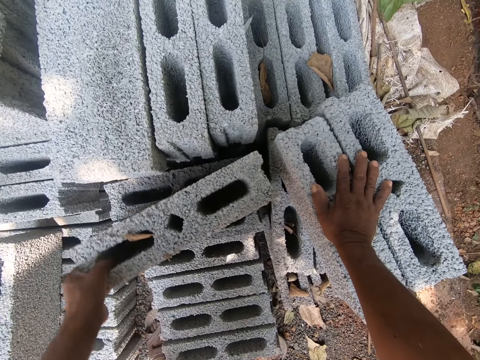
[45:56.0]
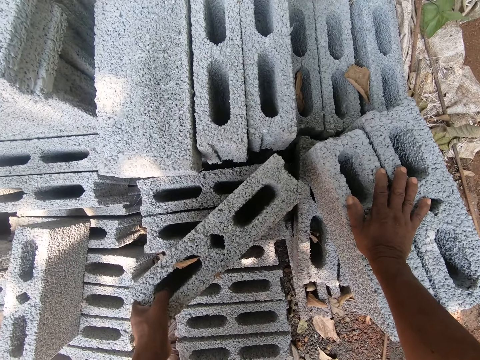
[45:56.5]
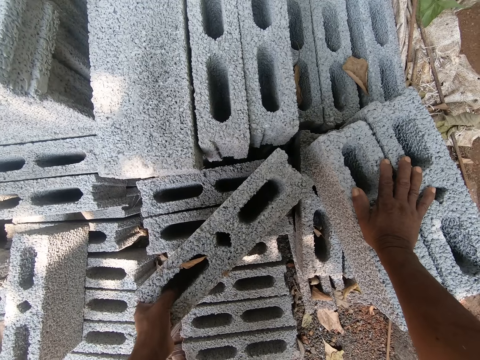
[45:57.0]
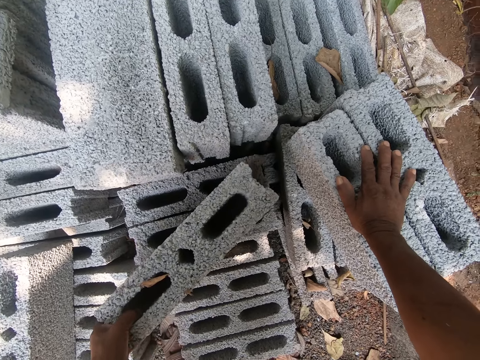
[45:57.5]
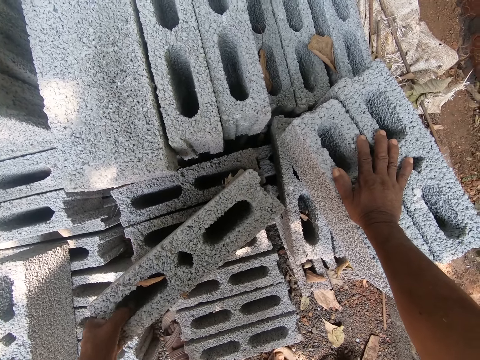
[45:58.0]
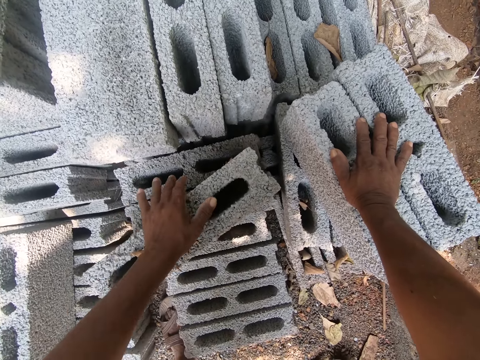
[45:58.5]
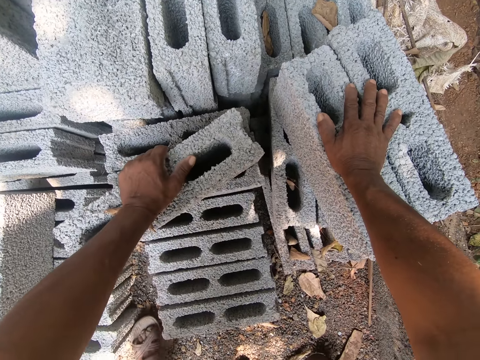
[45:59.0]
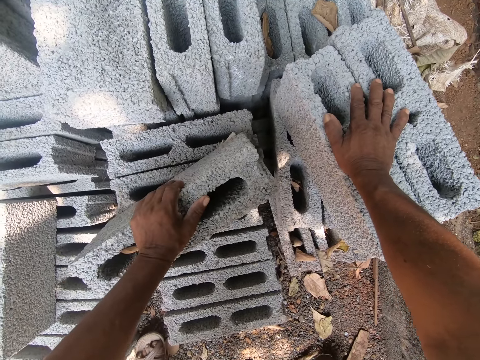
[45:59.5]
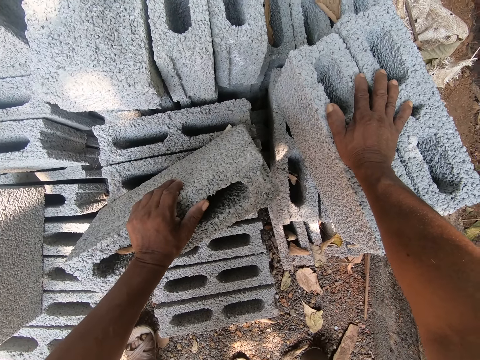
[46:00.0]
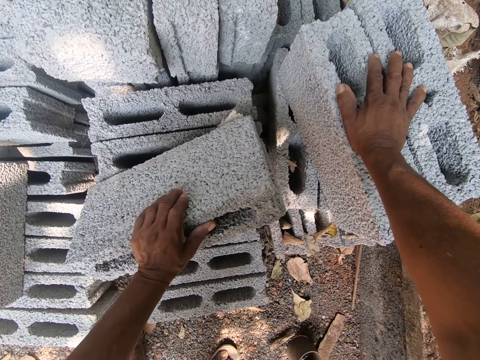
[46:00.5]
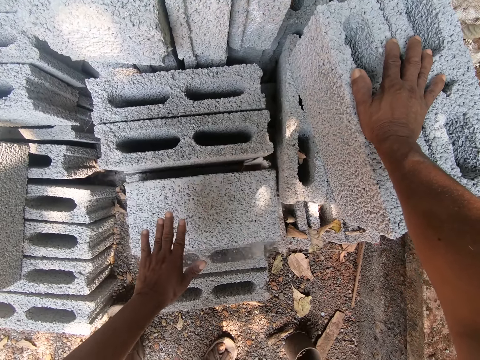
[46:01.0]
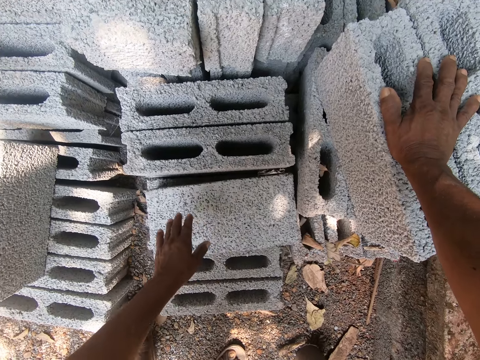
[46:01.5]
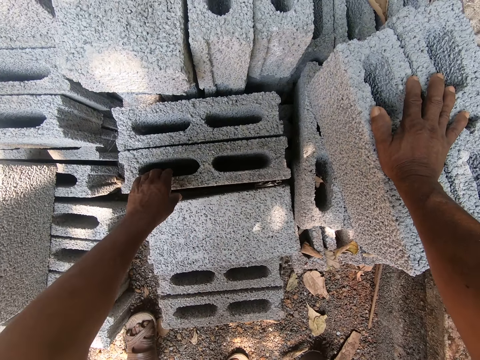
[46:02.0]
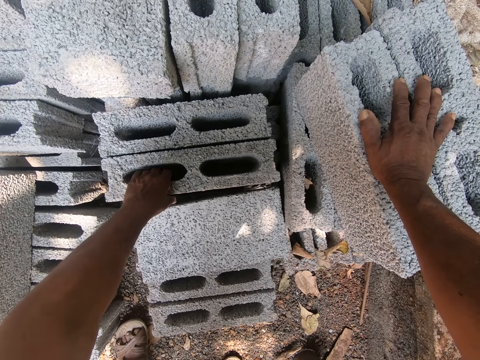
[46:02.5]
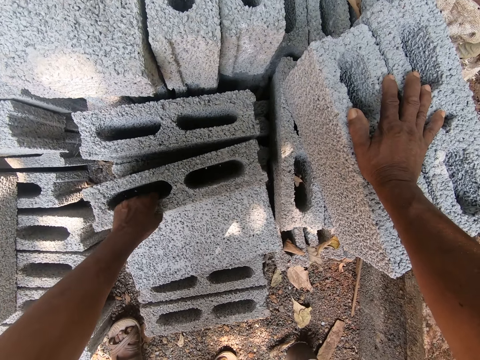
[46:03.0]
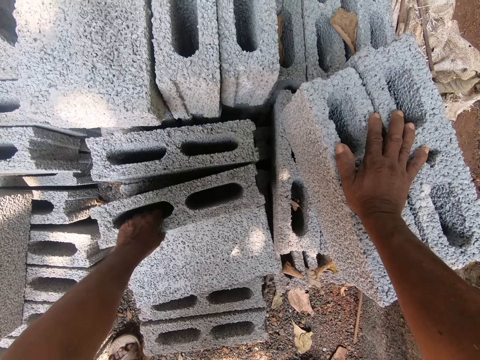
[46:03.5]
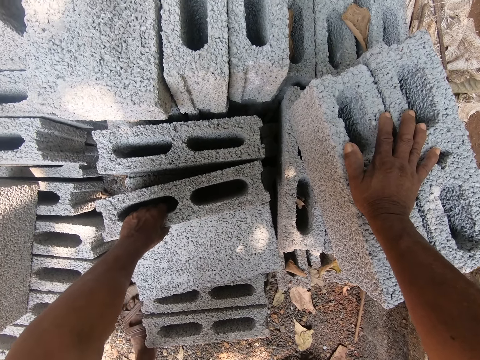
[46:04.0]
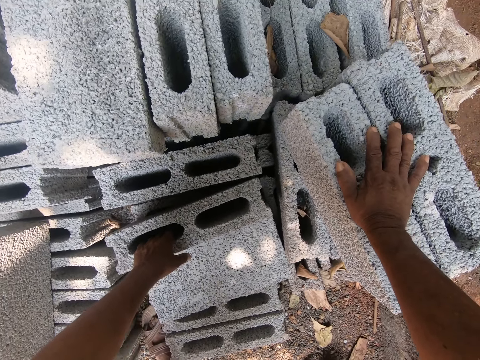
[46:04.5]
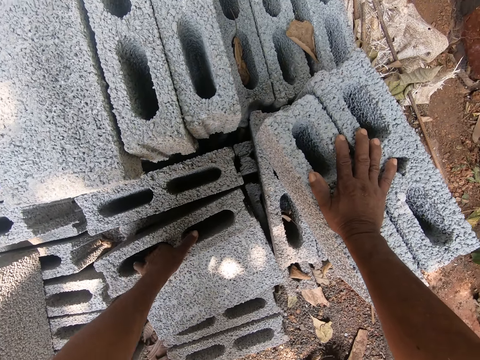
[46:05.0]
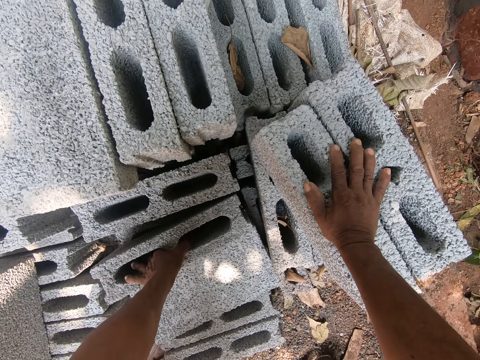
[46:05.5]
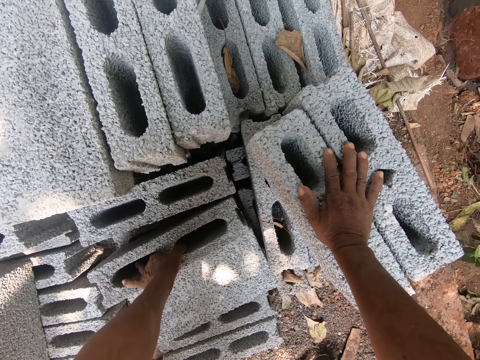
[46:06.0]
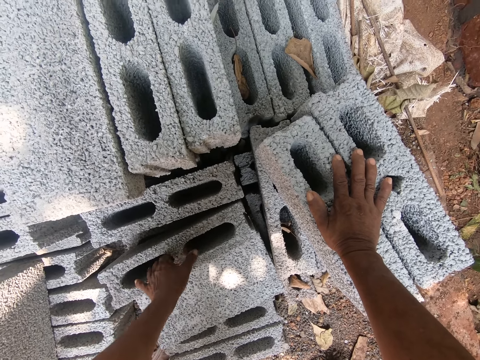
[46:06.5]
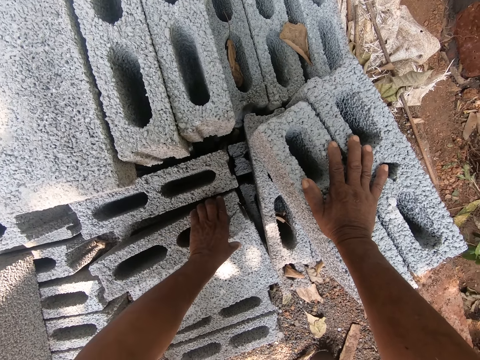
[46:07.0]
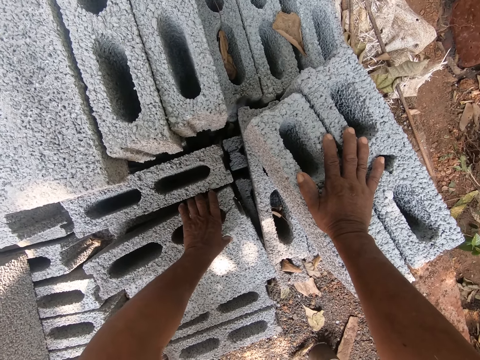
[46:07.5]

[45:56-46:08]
The camera wearer picks a brick from the stack of bricks with his left hand.

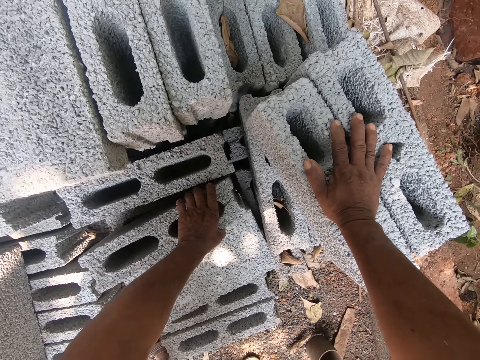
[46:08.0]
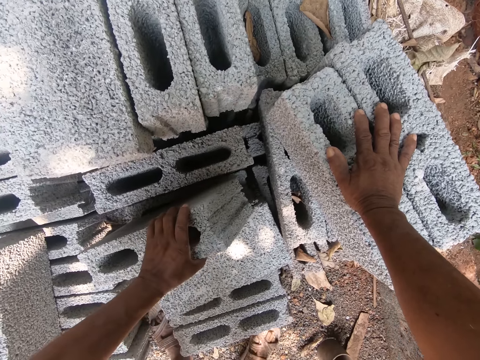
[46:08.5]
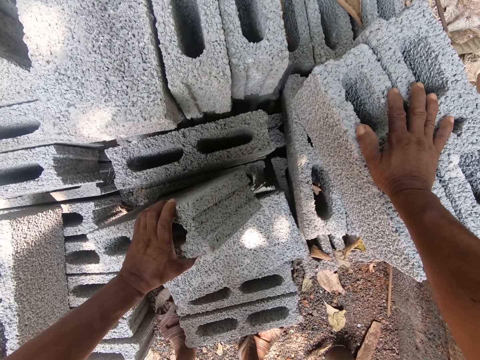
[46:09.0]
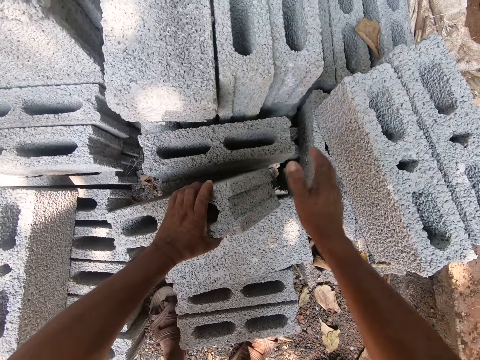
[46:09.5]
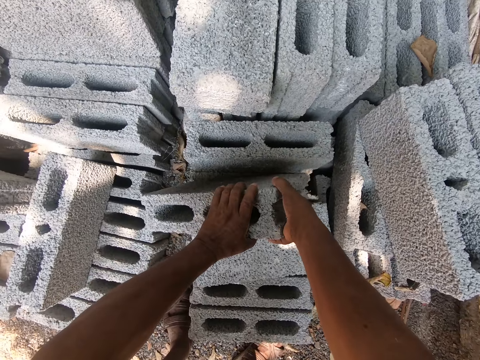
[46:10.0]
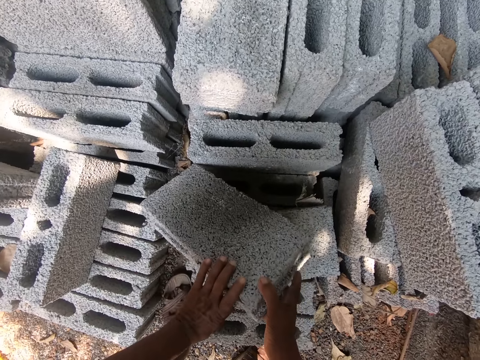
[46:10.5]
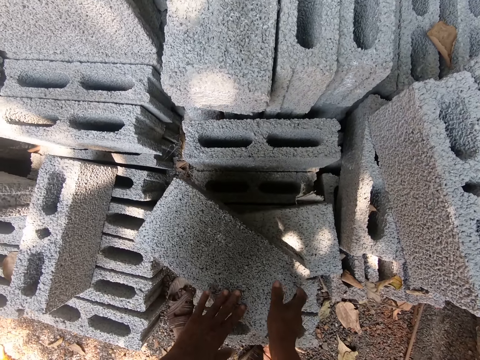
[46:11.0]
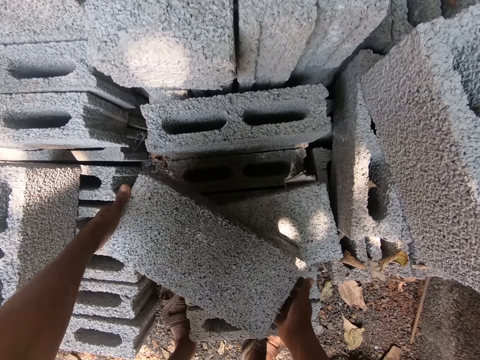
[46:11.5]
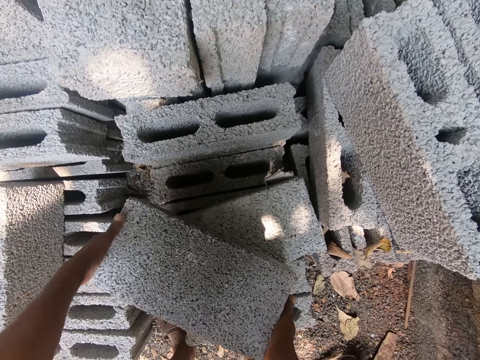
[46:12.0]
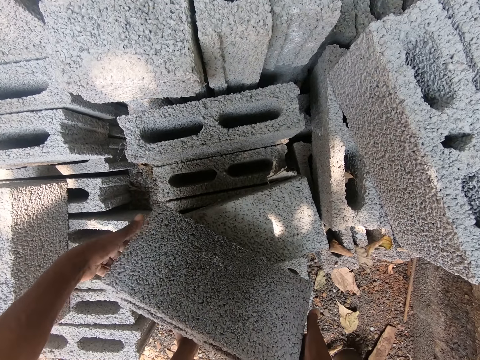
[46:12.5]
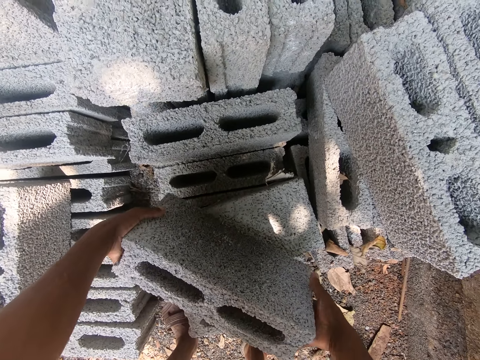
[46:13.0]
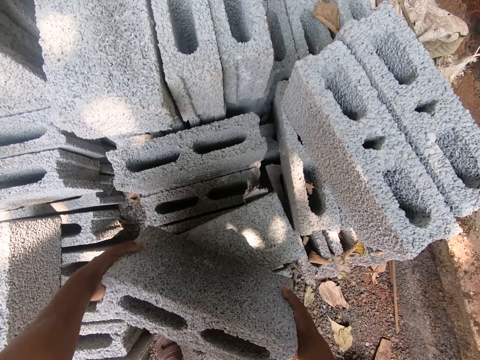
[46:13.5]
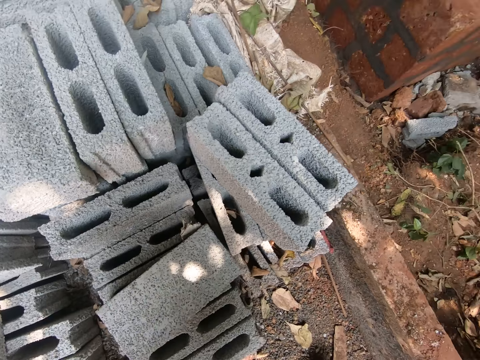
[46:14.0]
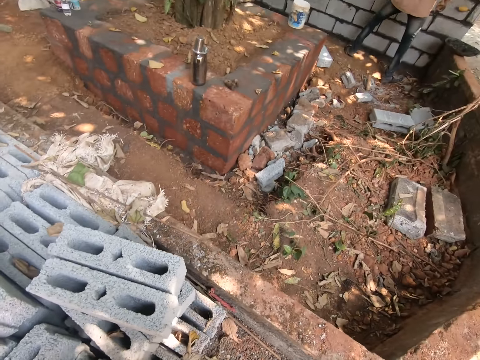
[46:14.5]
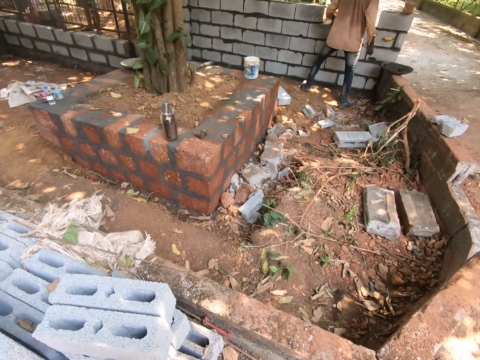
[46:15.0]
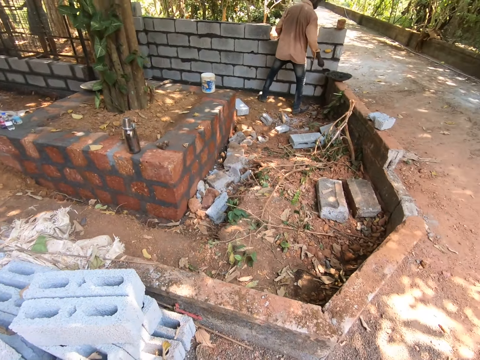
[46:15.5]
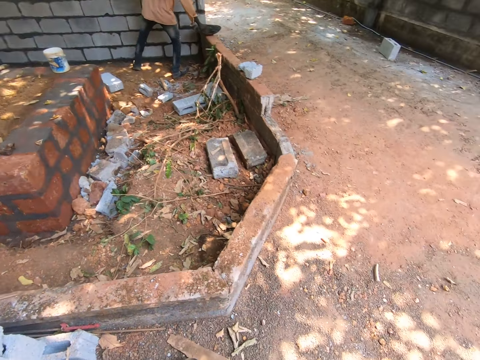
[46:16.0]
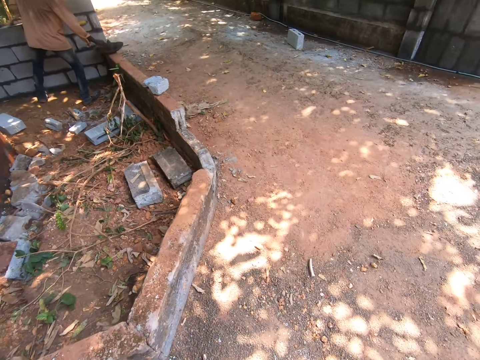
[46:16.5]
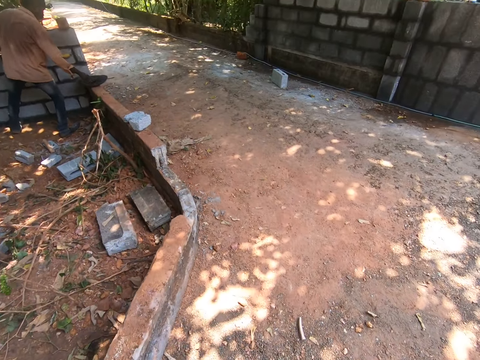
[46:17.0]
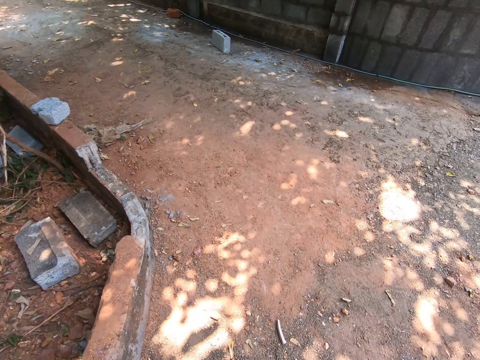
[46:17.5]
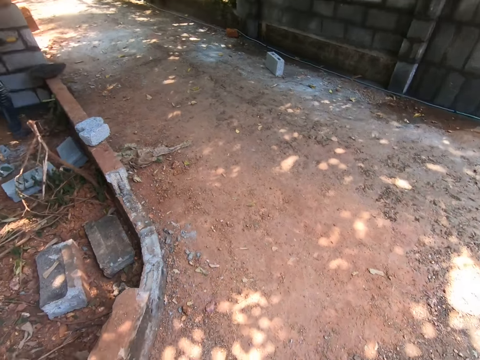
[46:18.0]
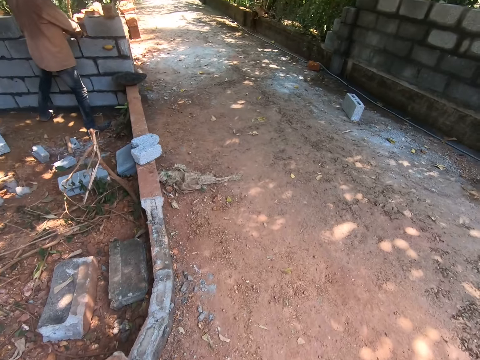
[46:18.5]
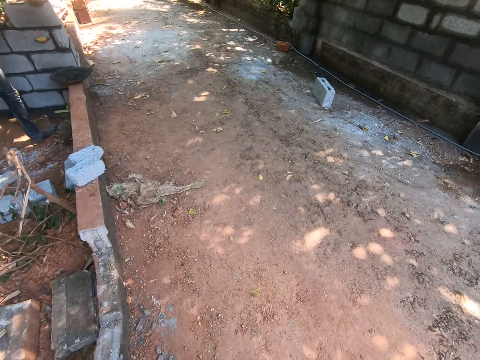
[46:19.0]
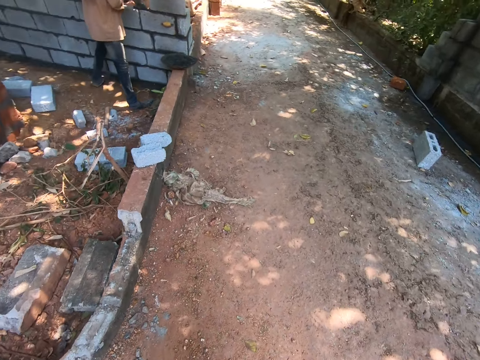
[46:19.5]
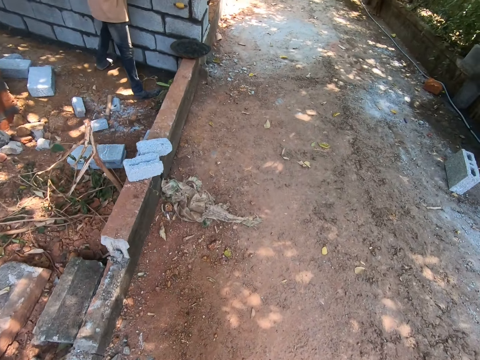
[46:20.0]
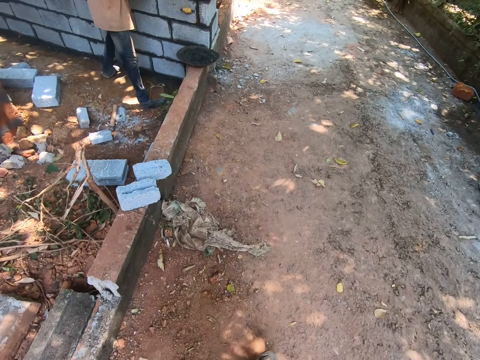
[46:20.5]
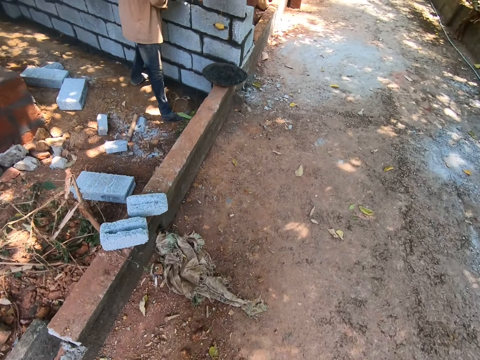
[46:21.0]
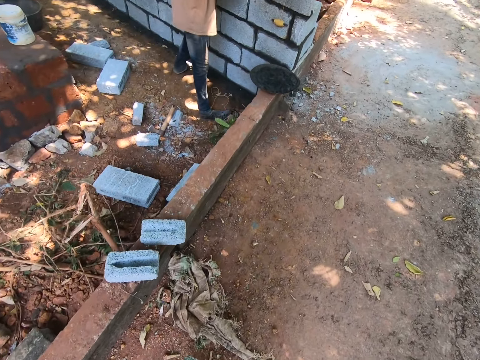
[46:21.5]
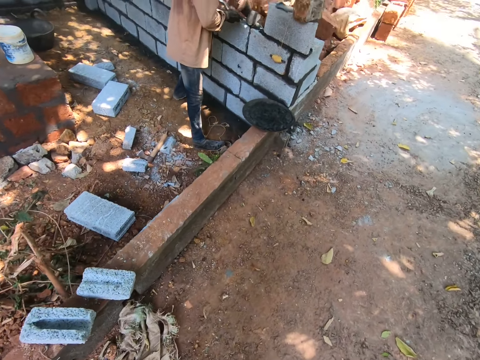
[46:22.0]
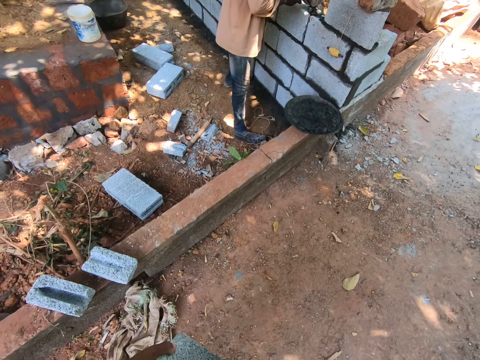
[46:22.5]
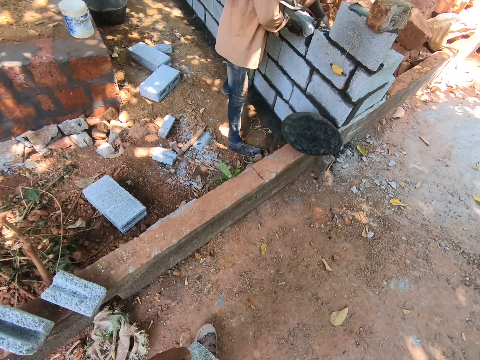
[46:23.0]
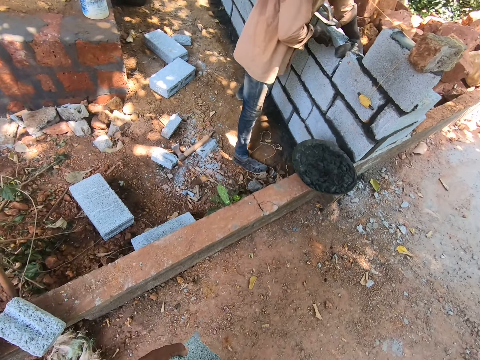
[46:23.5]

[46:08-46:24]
The camera wearer picks the brick from the stack of bricks with both hands. They move the brick to a man. The man adjusts mortar on the wall with a brick trowel in his right hand.
